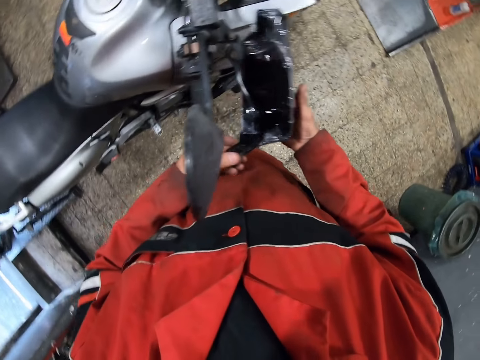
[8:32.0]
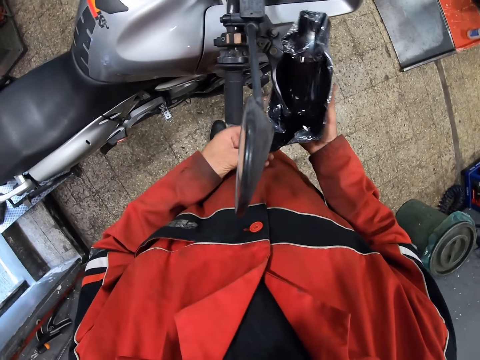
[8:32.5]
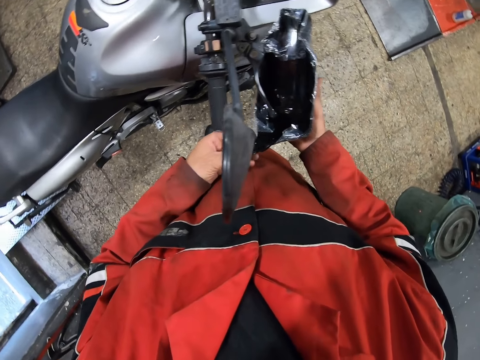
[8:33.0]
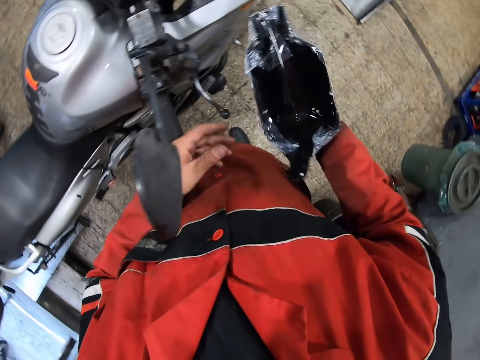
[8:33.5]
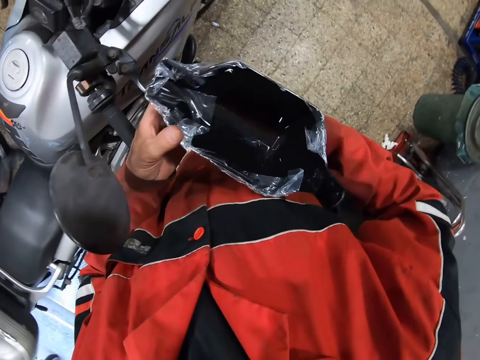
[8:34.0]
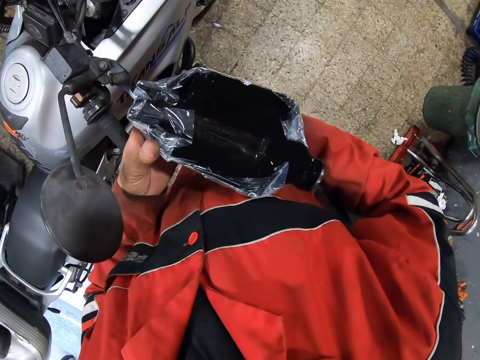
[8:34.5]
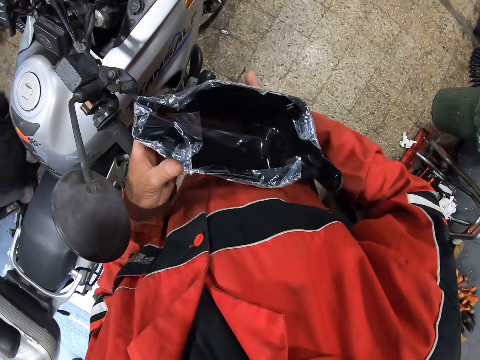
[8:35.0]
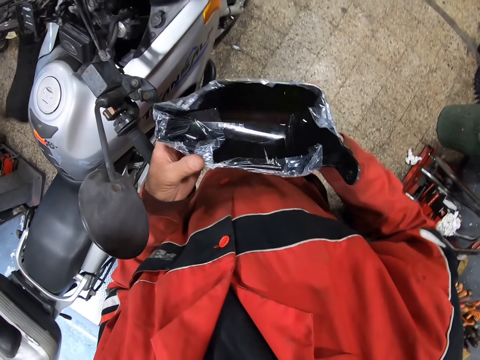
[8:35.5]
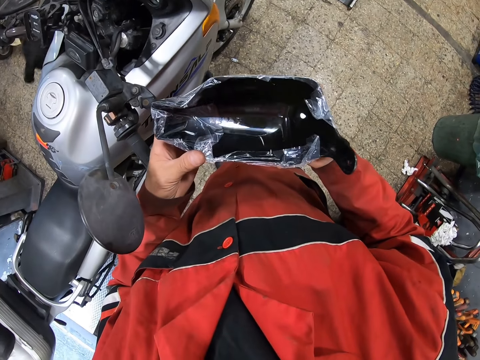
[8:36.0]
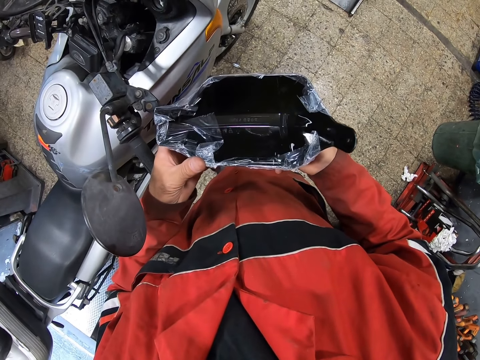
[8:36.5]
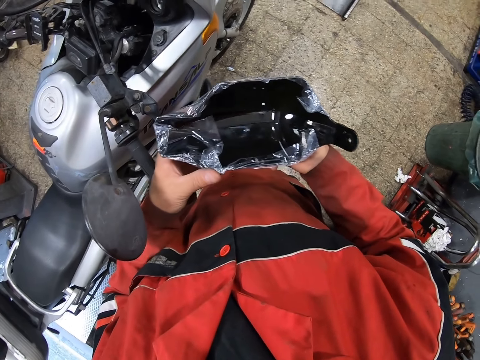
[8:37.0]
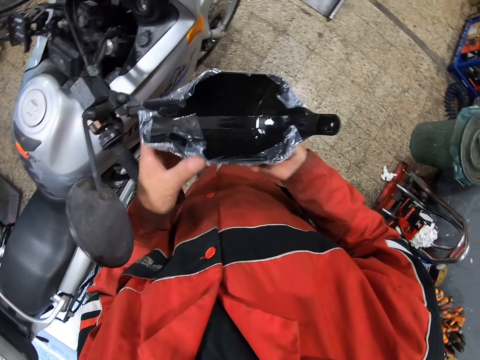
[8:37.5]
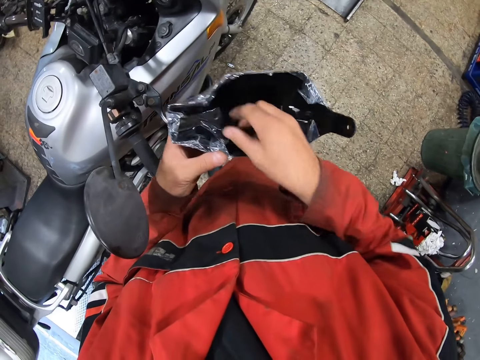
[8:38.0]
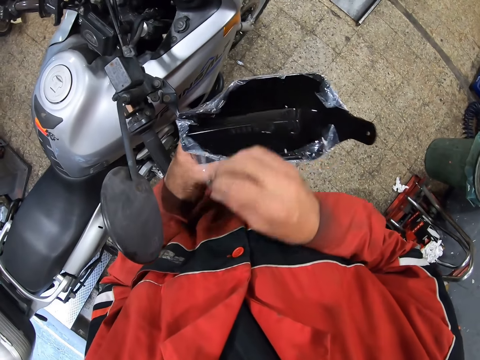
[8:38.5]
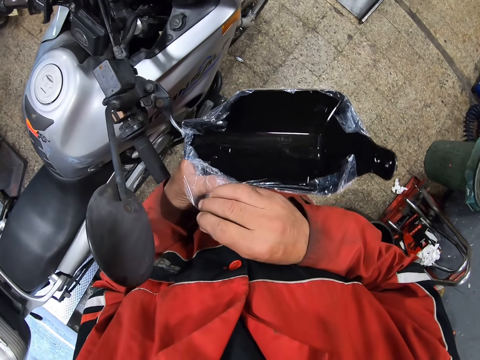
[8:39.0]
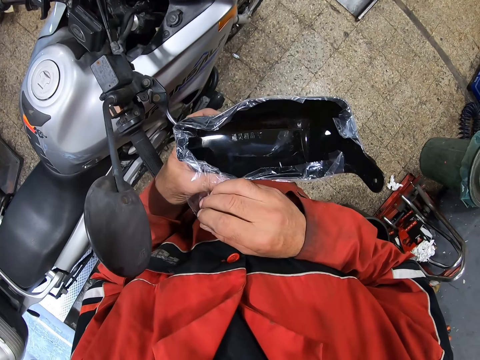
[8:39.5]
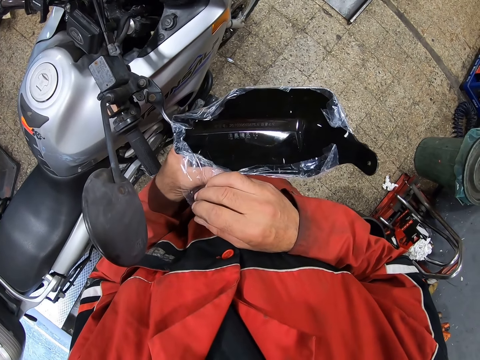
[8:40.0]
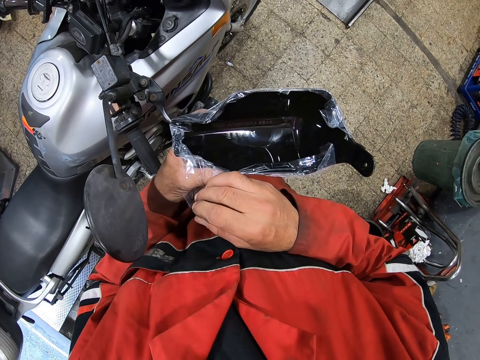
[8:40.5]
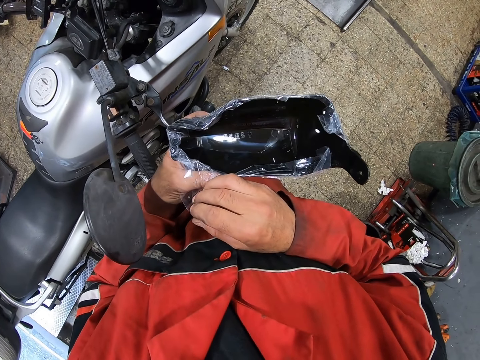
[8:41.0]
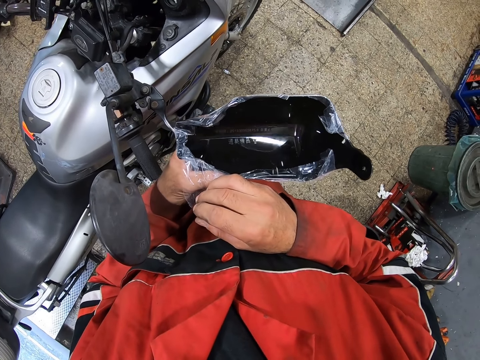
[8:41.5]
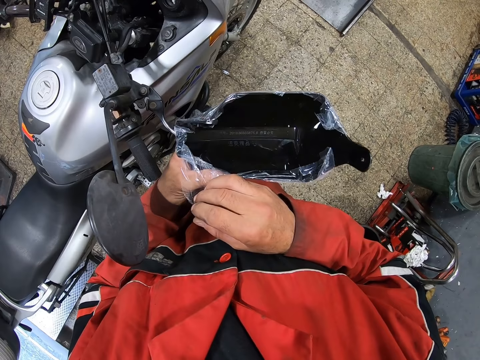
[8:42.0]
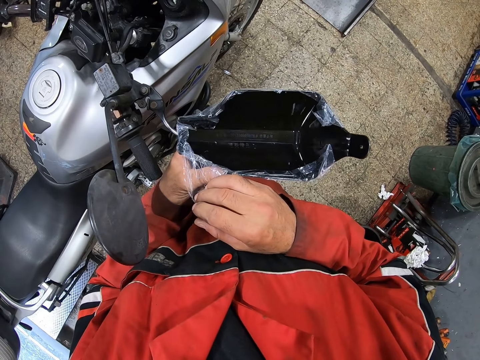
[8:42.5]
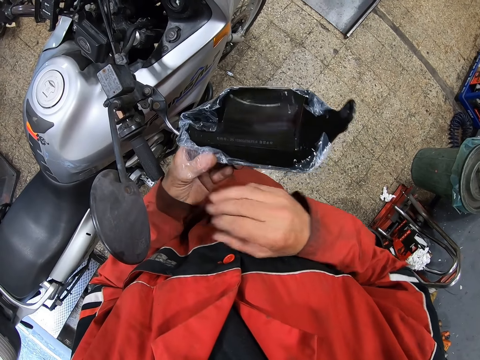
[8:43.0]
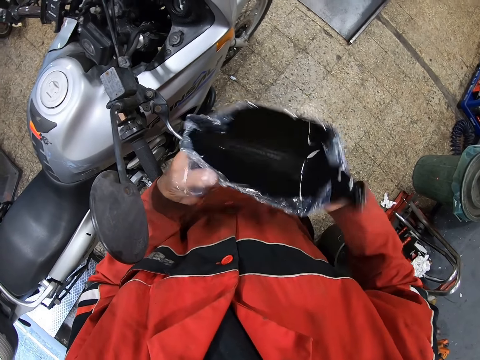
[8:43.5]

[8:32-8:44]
The camera wearer looks at the windscreen.

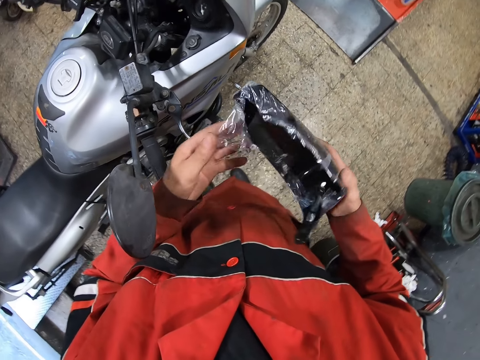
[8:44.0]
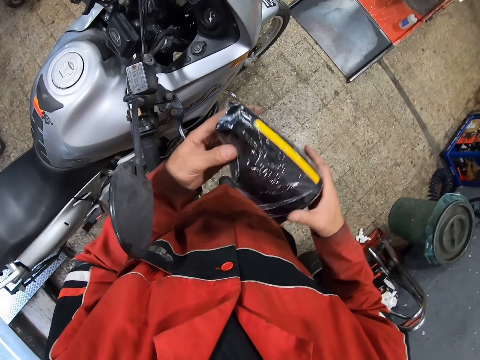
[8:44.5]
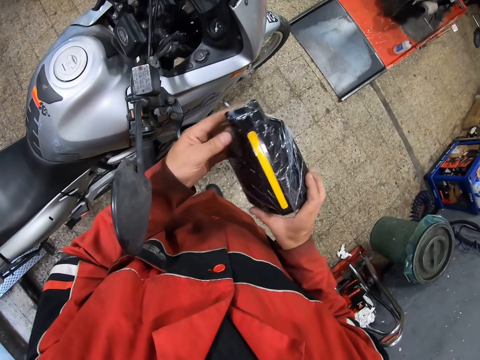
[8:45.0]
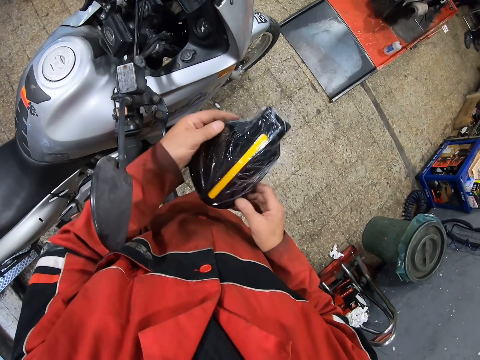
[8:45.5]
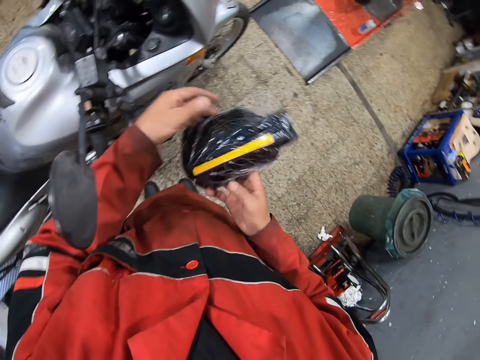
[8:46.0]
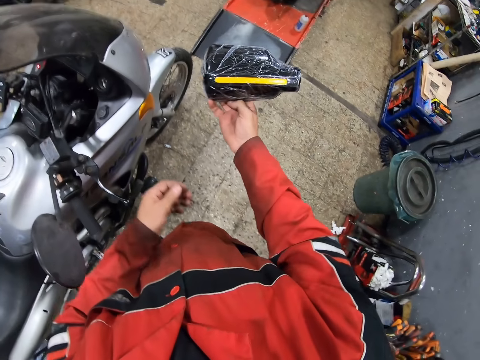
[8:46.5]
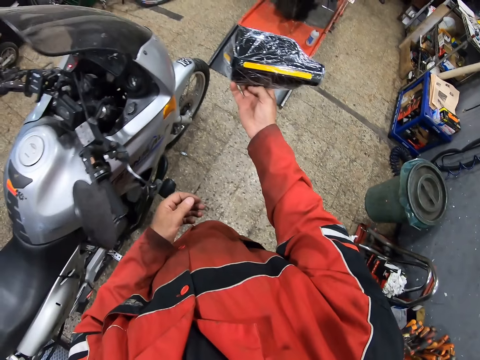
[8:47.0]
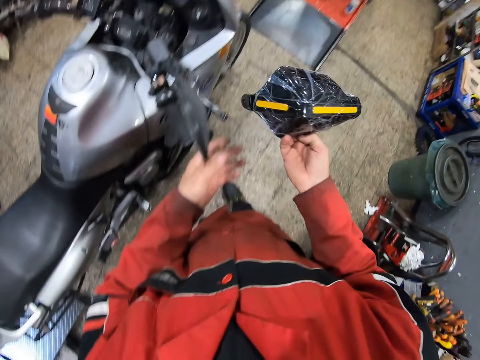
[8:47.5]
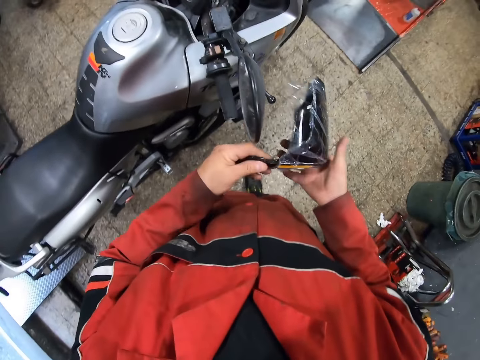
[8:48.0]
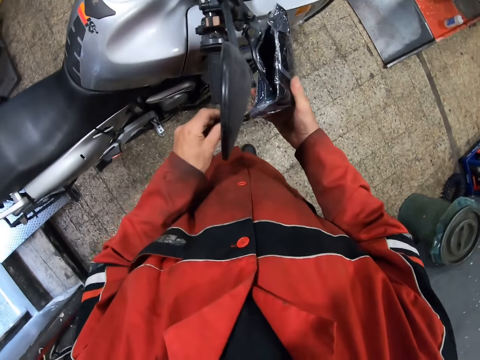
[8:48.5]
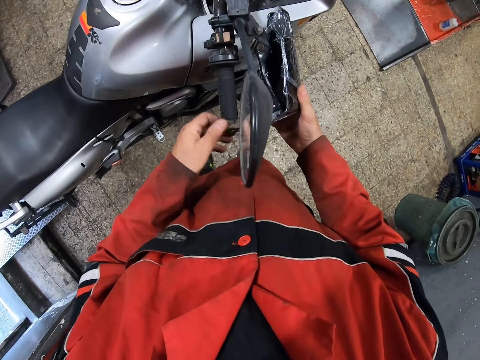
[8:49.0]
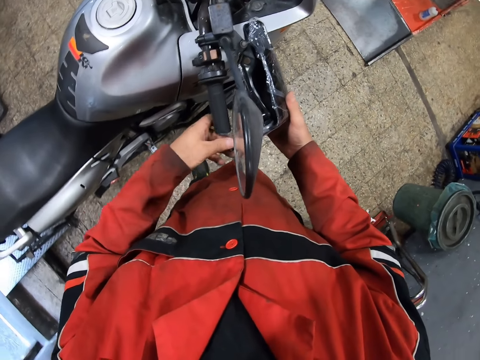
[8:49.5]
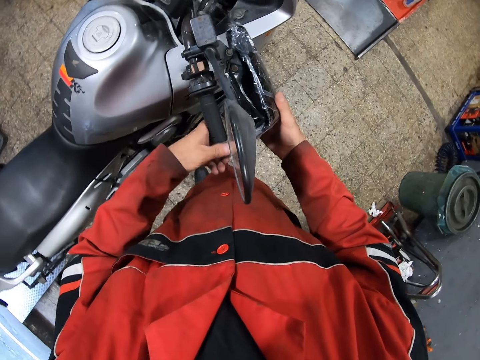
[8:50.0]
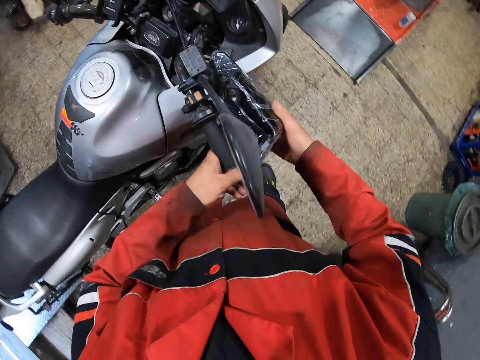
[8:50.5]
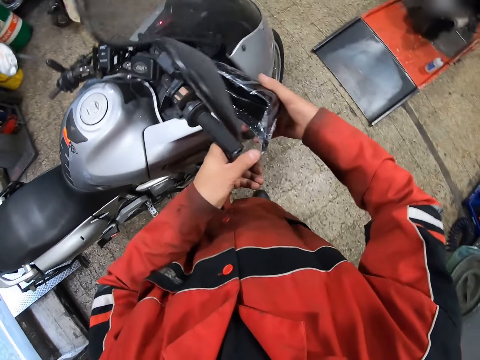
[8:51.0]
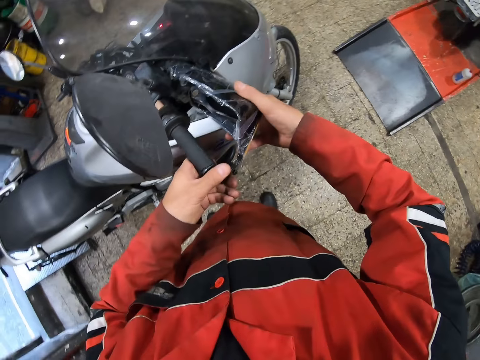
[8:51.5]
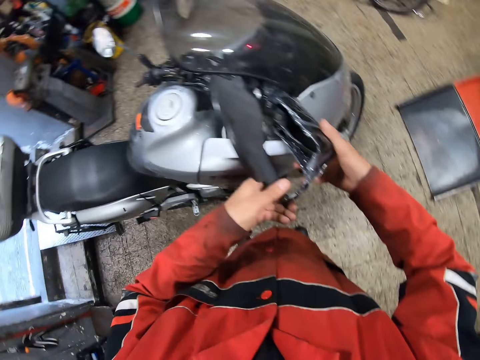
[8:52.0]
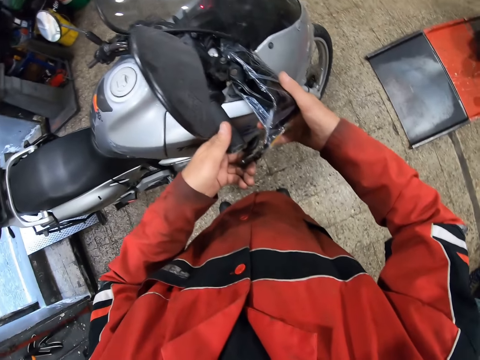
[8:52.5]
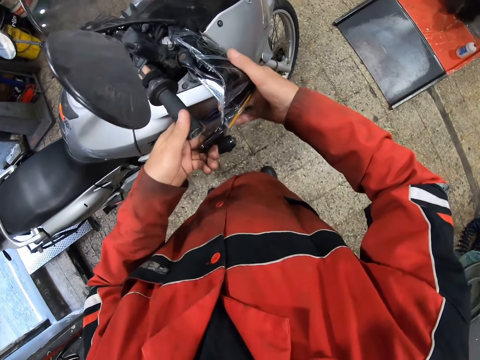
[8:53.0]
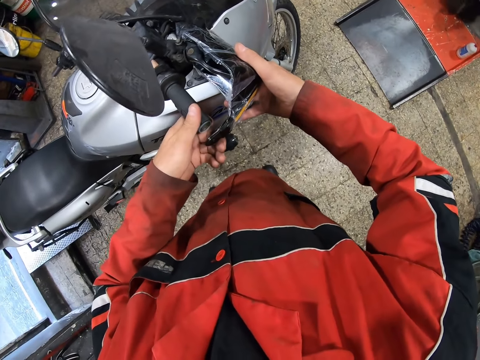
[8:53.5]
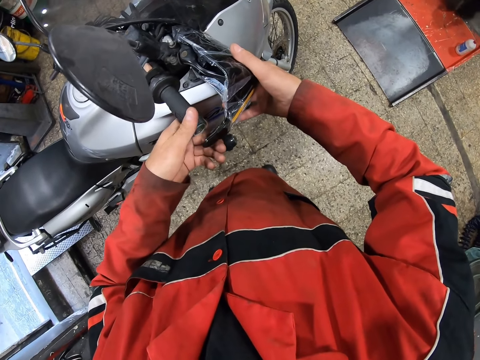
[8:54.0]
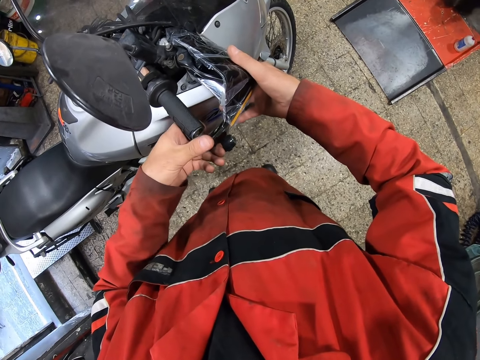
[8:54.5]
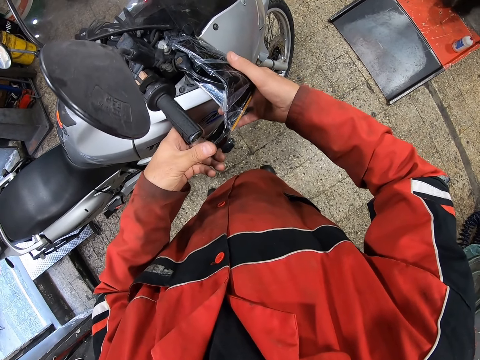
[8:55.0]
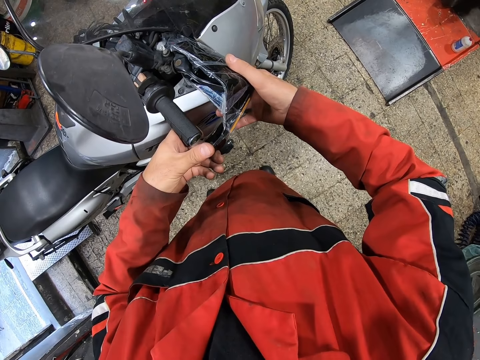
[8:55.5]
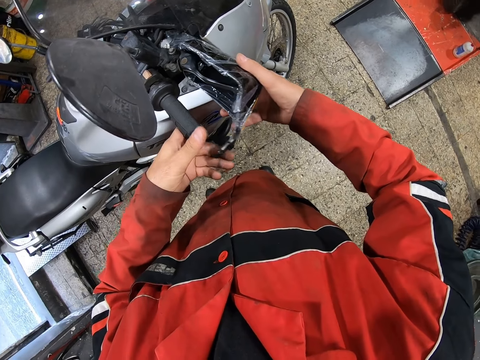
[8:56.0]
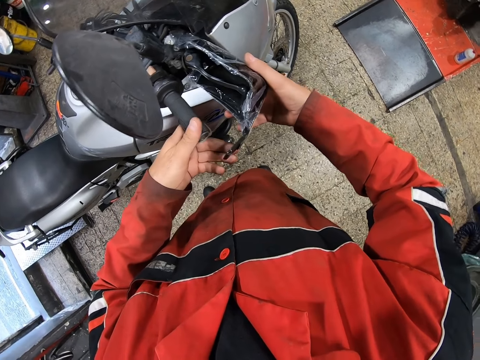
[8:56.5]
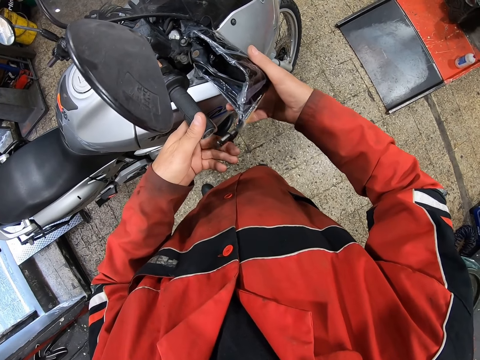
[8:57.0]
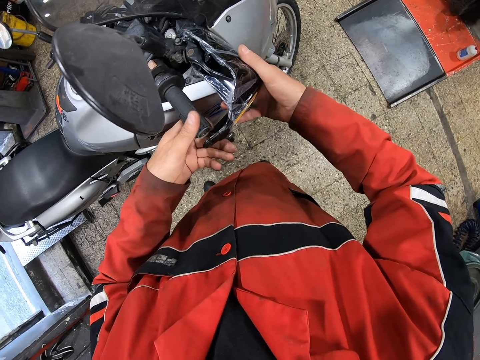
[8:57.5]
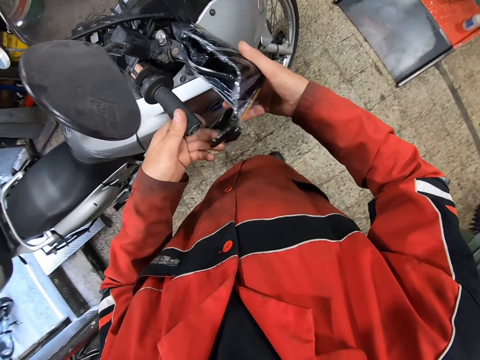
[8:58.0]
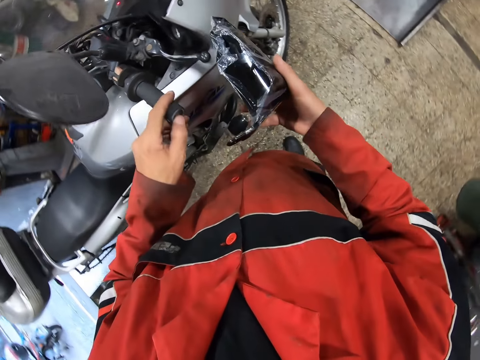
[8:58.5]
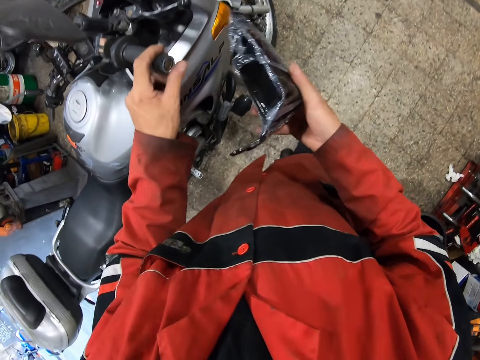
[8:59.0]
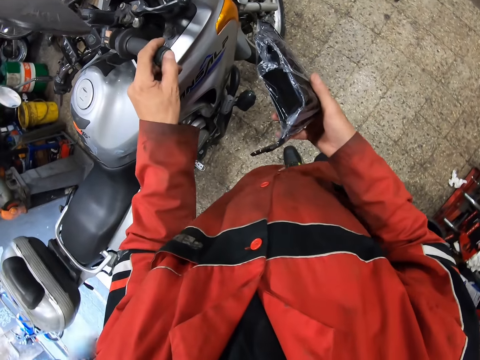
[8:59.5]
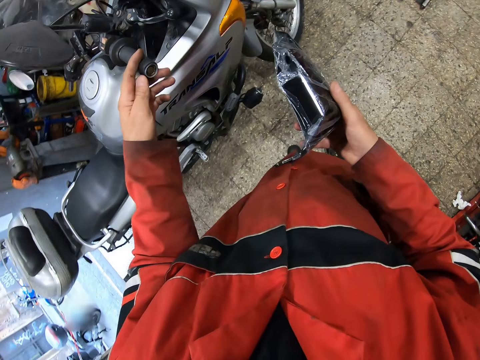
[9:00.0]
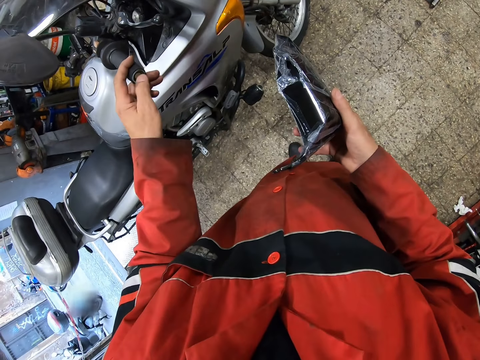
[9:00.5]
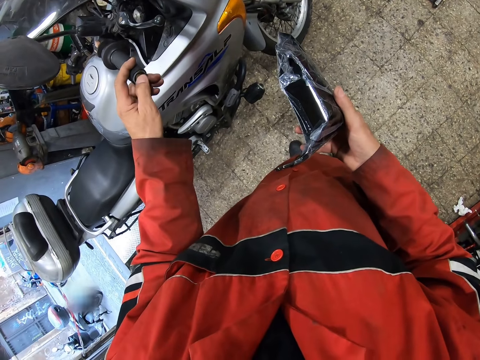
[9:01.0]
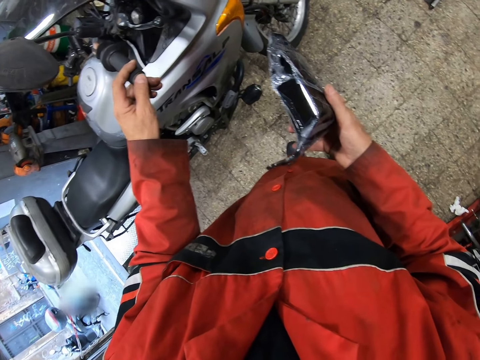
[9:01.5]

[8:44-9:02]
The camera wearer holds the motorcycle mirror in his right hand. He holds the motorcycle mirror with both hands. He puts the windscreen on the motorcycle. He holds the motorcycle handle with his left hand. He touches the handlebar.
